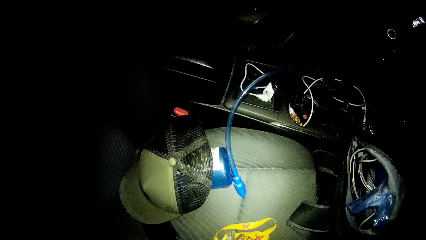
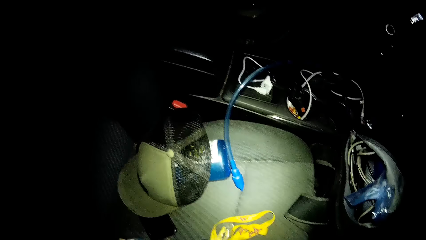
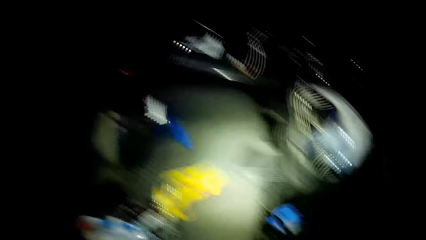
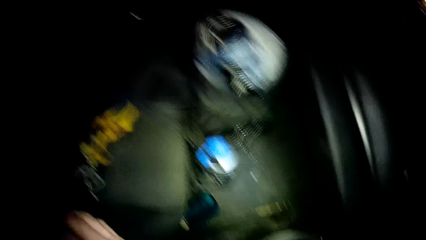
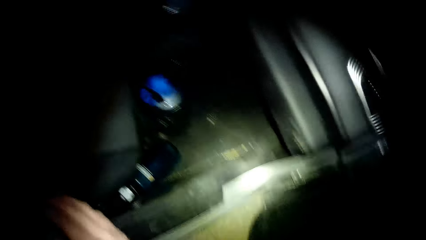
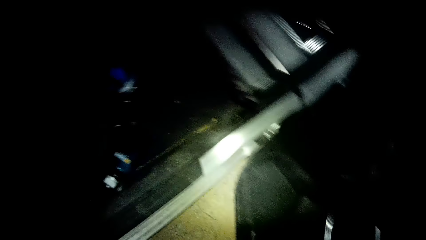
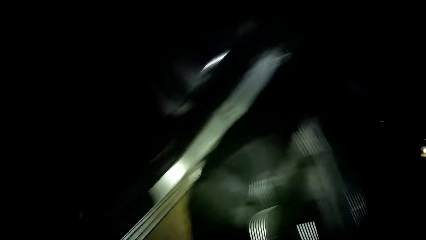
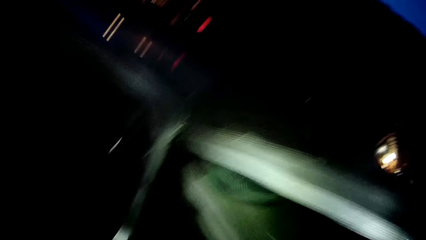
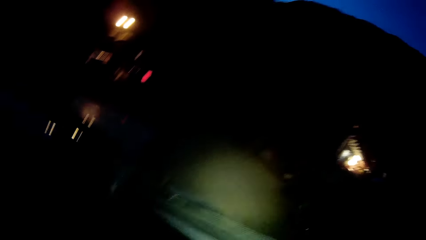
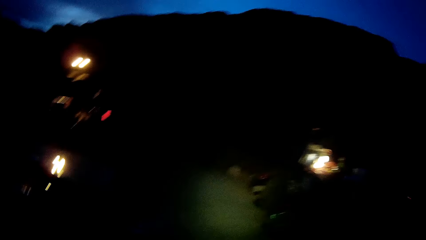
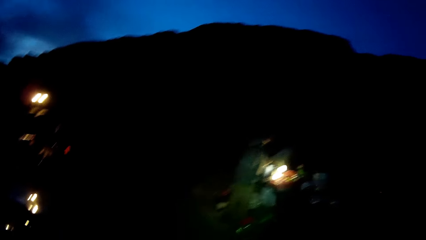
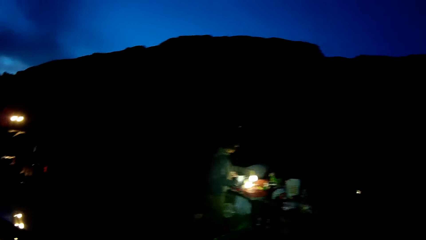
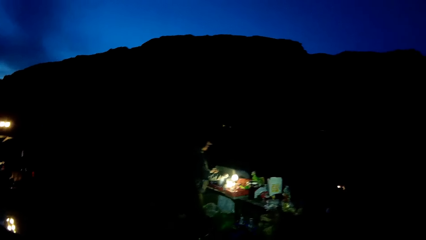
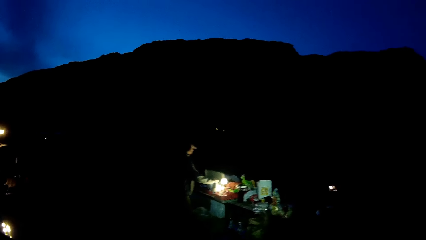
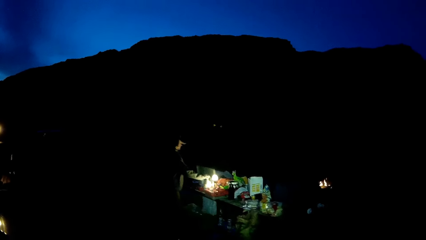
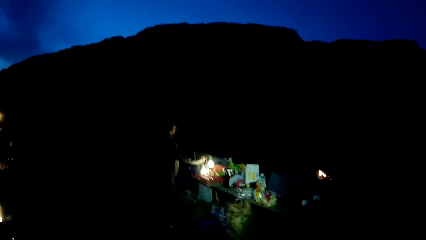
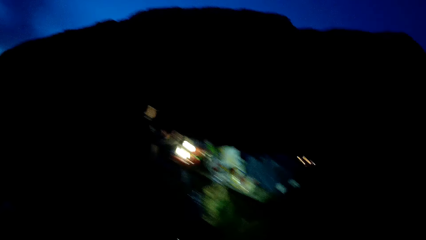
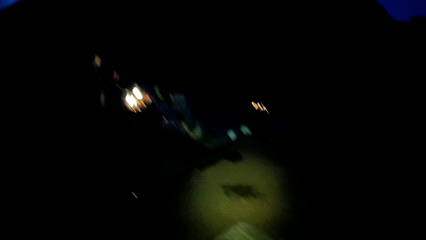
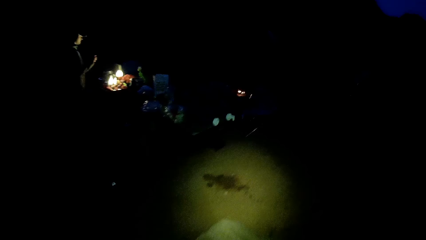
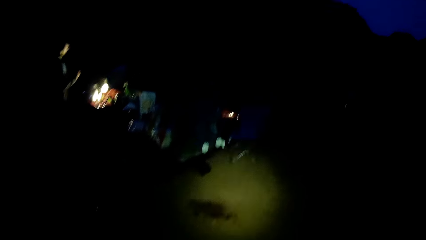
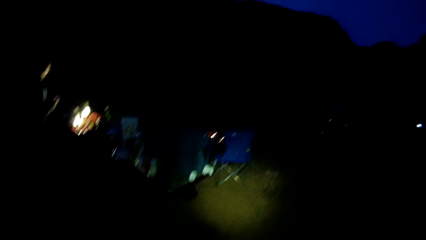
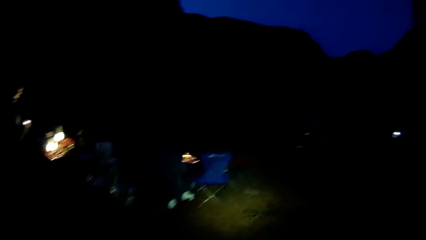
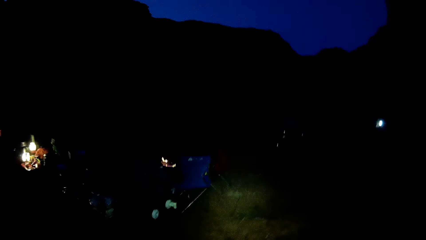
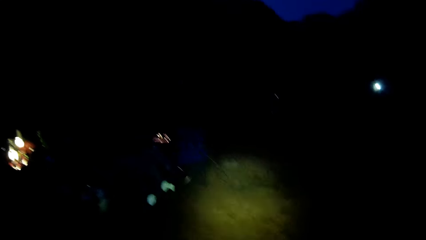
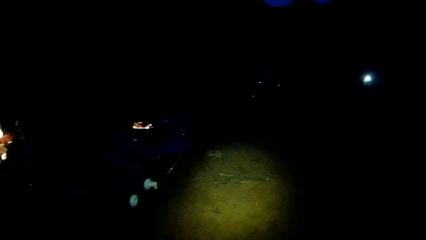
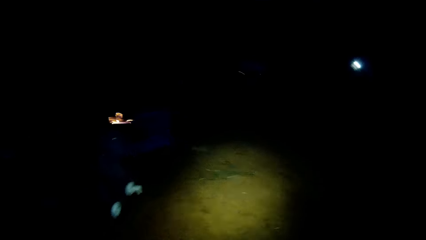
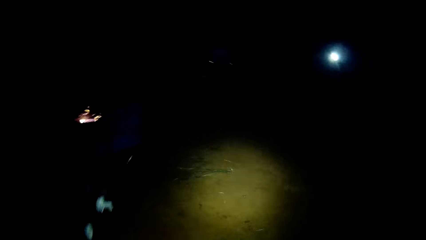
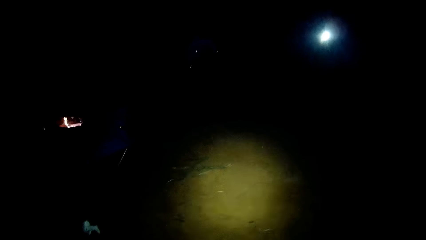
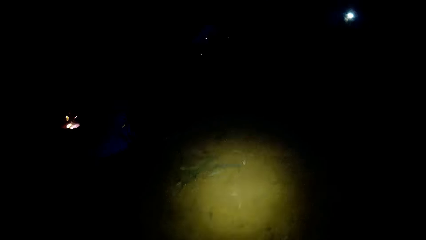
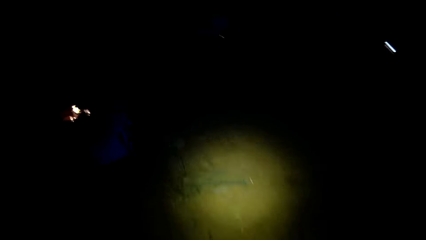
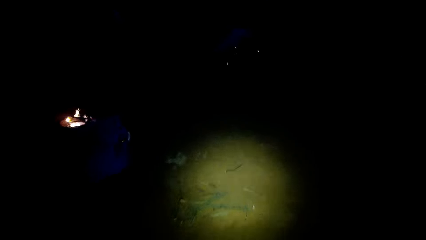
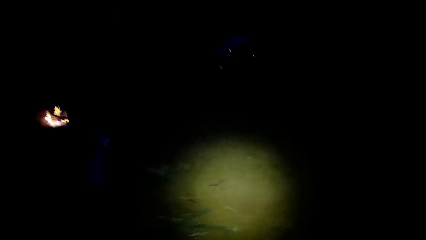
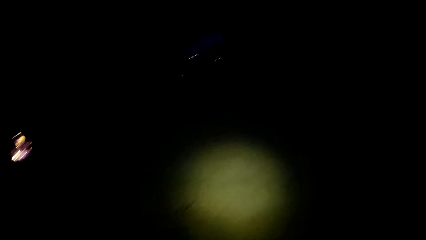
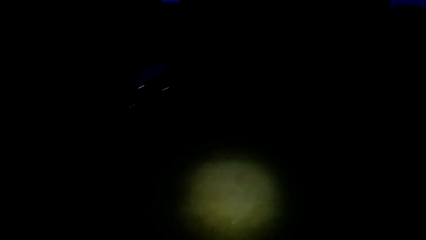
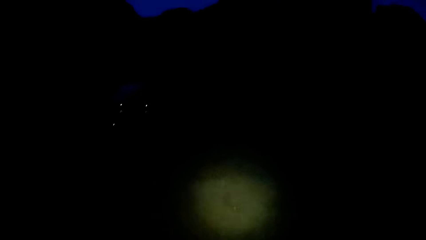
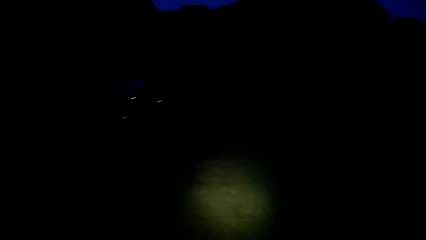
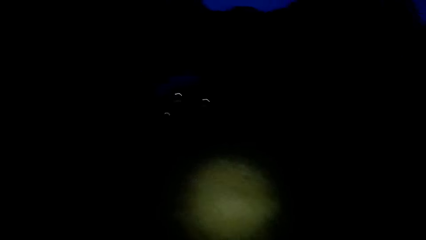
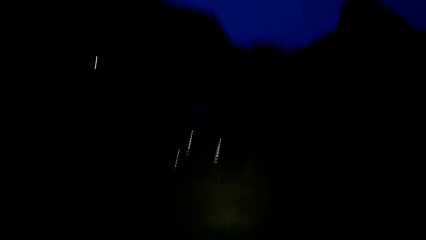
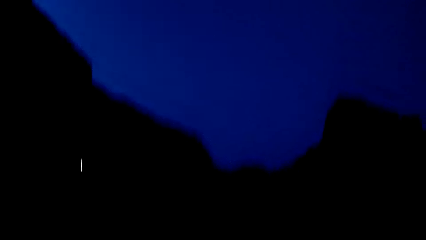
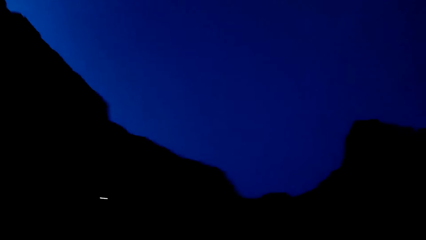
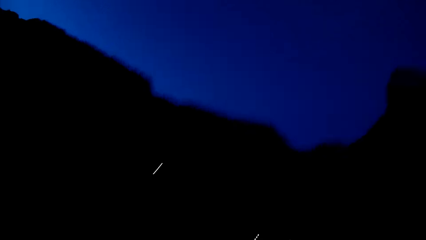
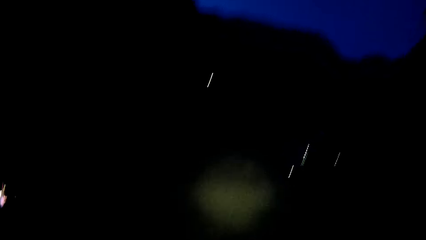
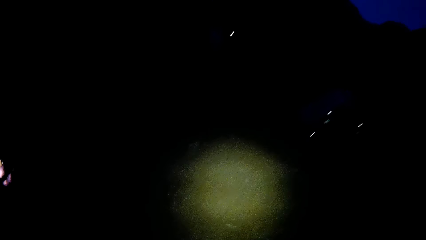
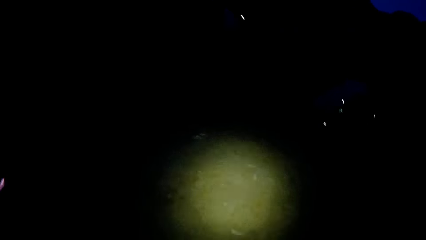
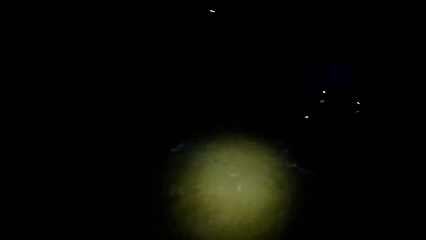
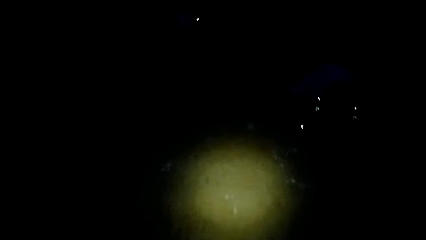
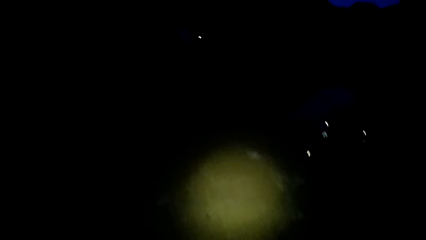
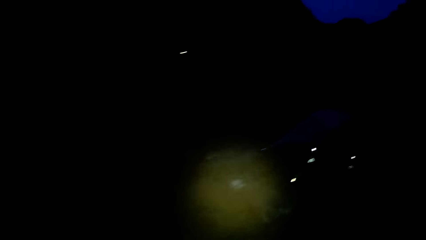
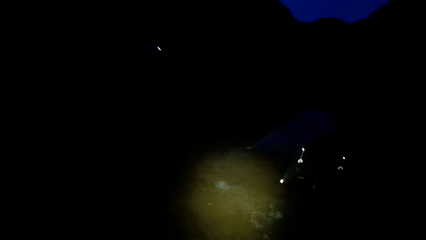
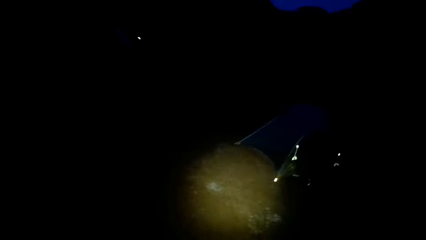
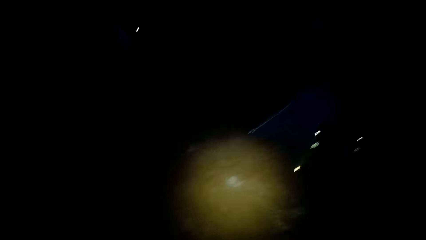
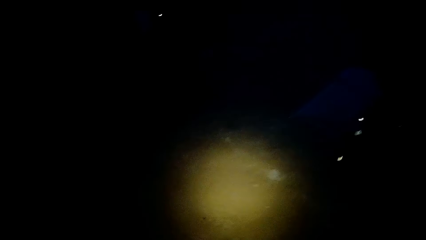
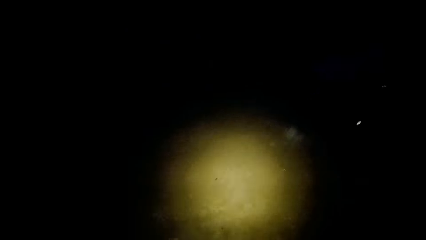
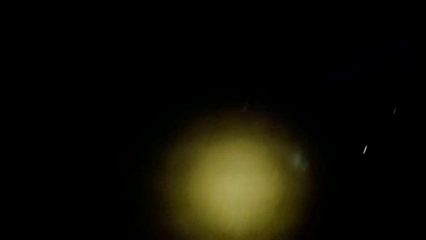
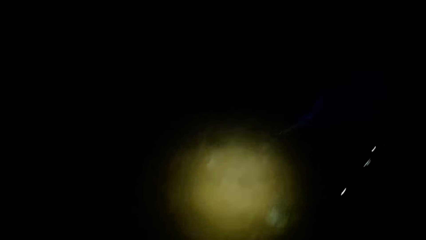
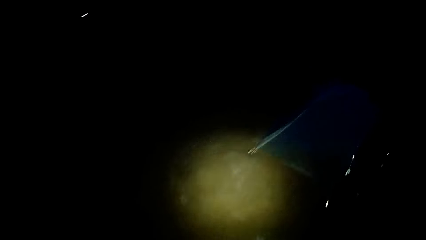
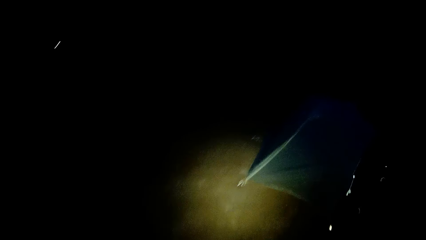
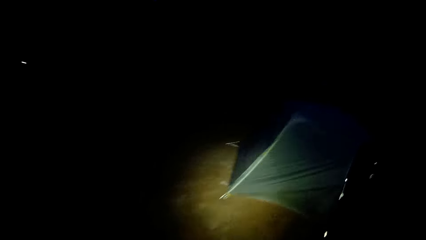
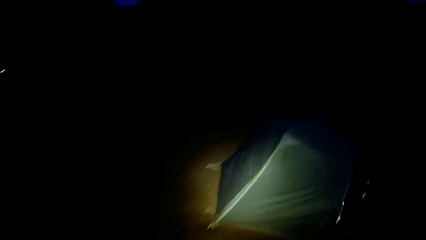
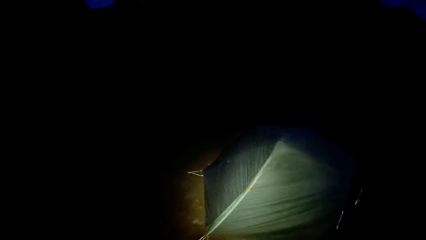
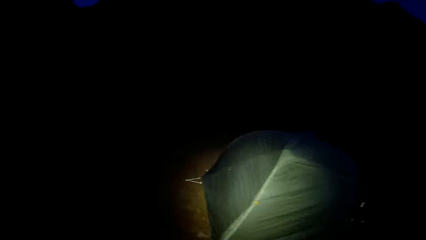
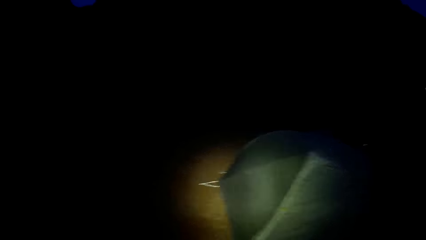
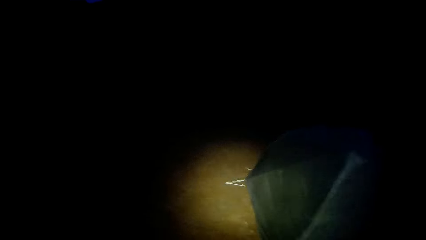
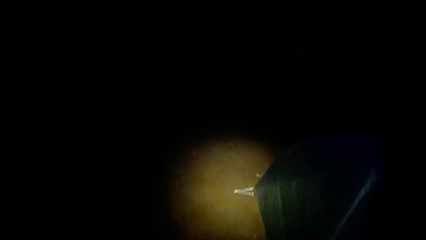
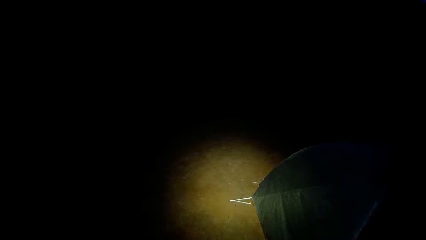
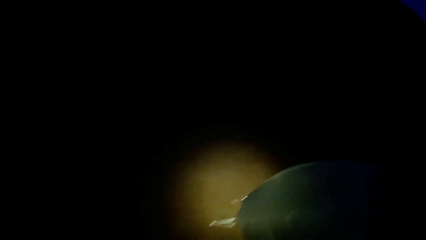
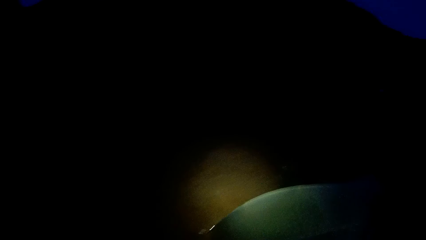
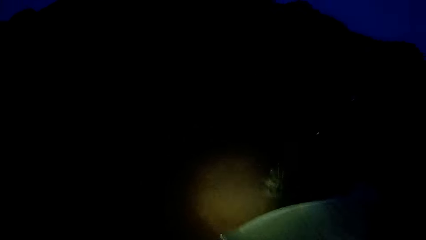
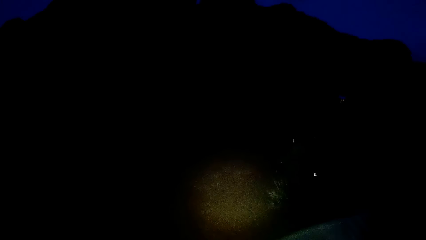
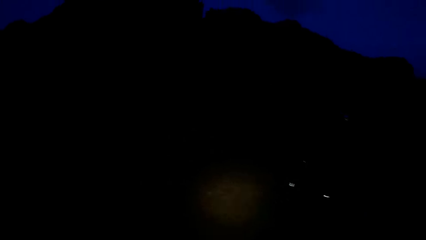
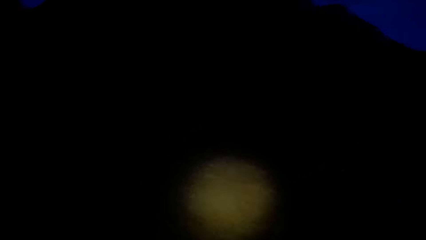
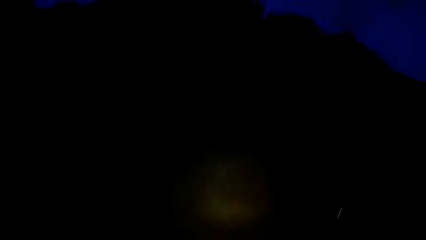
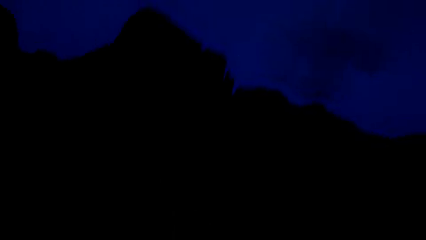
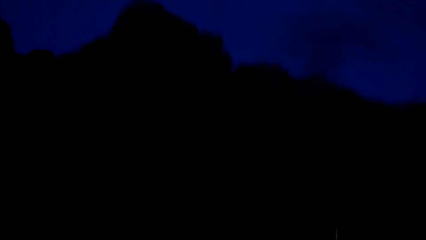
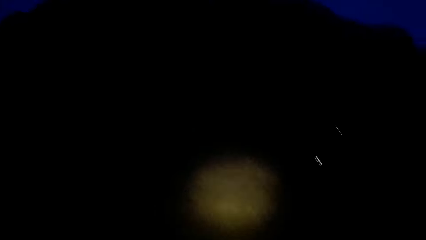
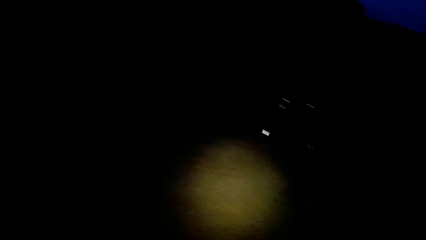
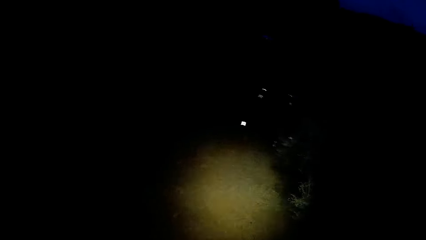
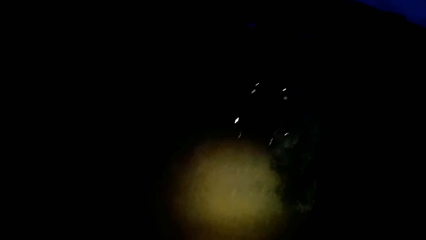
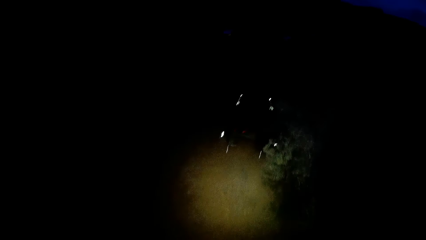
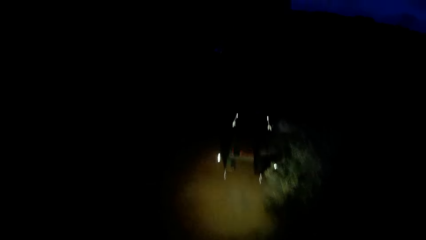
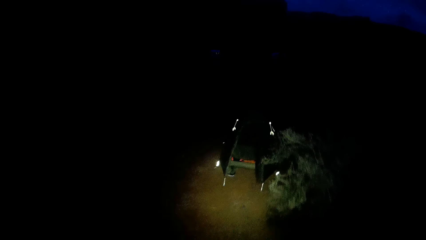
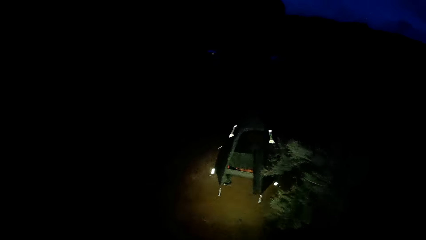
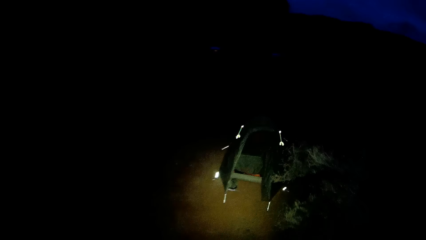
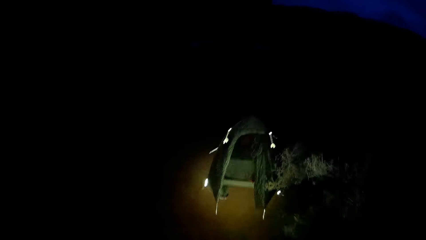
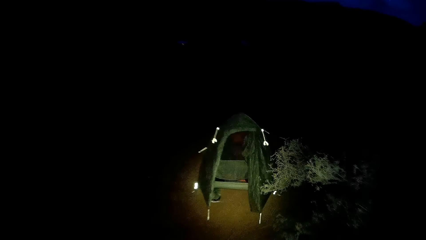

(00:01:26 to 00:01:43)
The camera wearer walks to a tent. They walk around. A woman picks up a phone on the table.
